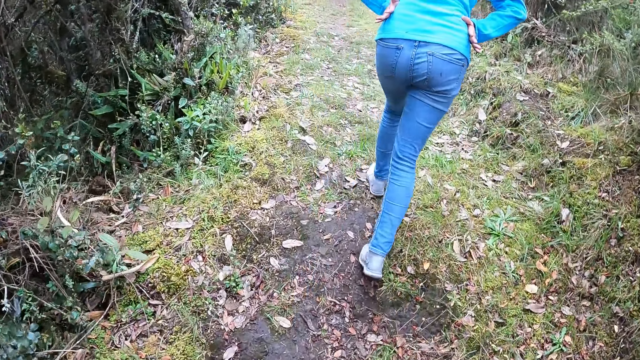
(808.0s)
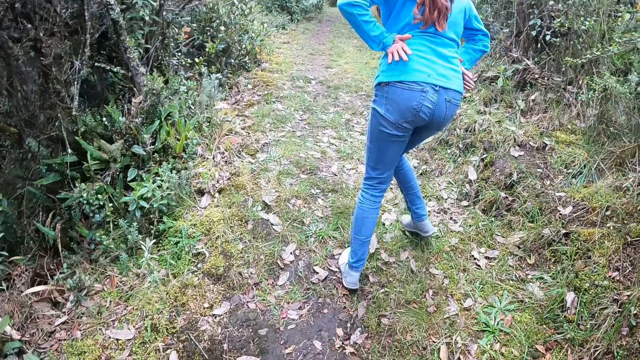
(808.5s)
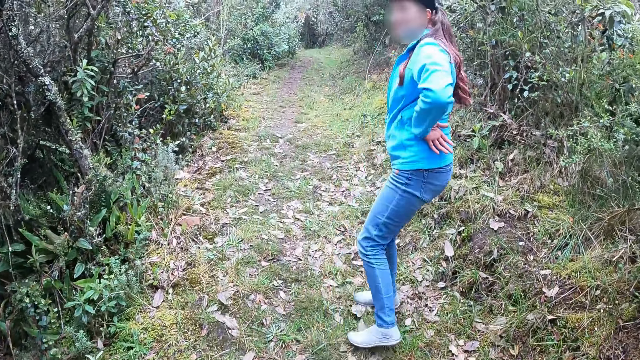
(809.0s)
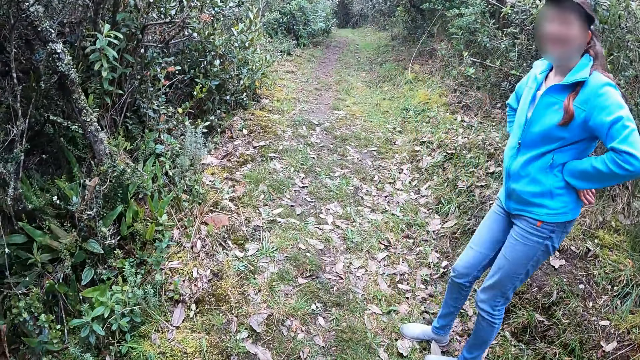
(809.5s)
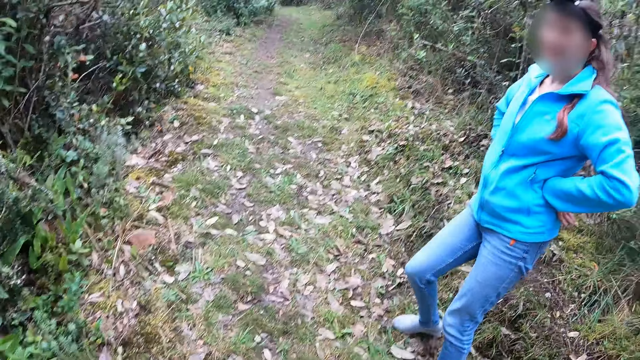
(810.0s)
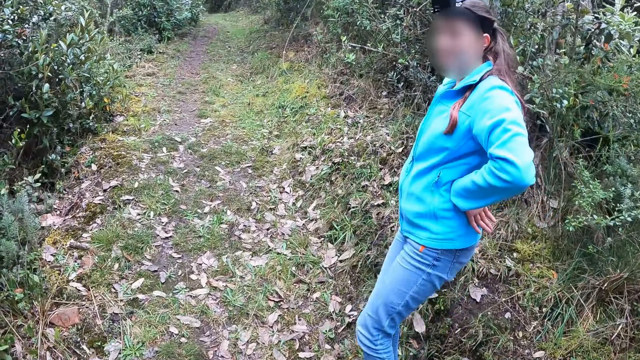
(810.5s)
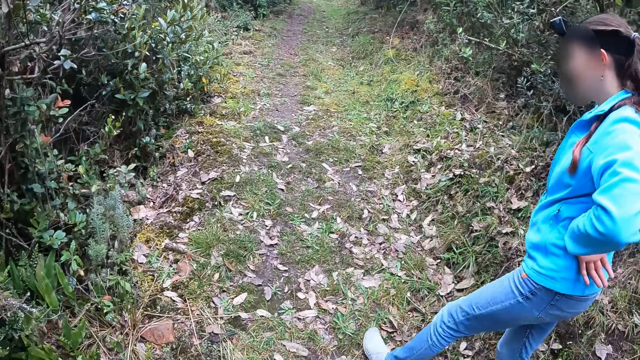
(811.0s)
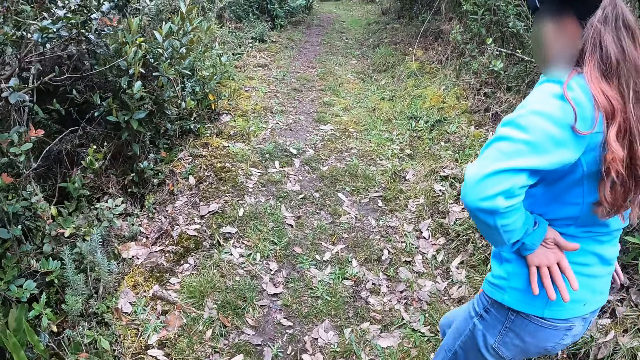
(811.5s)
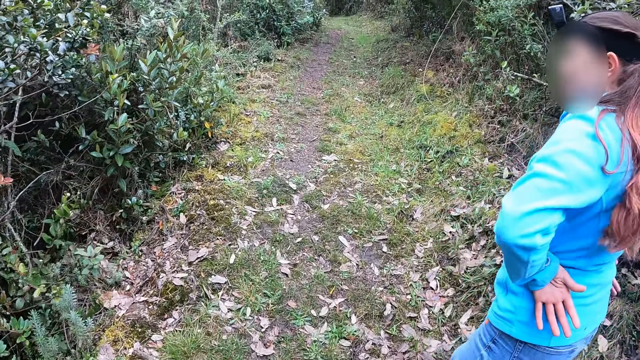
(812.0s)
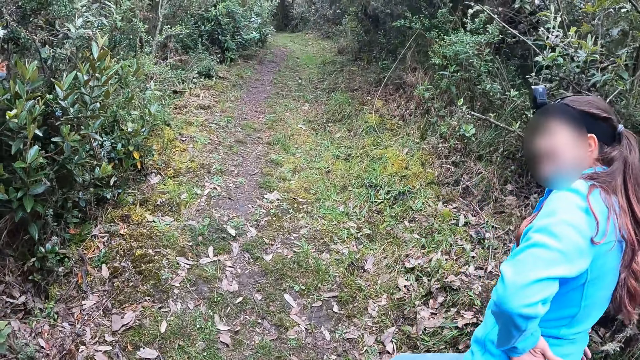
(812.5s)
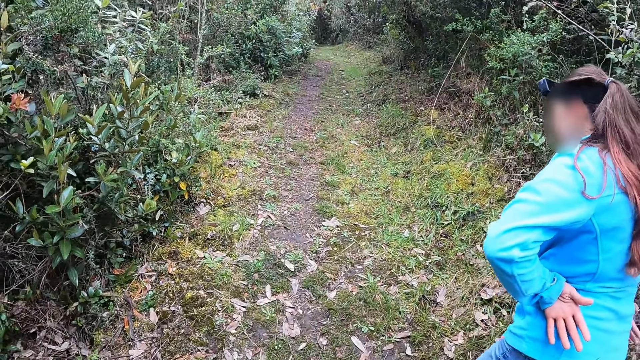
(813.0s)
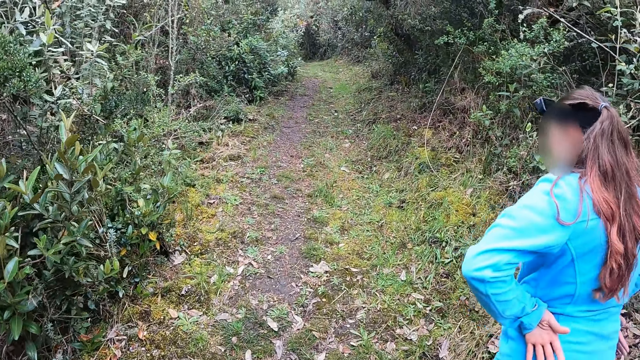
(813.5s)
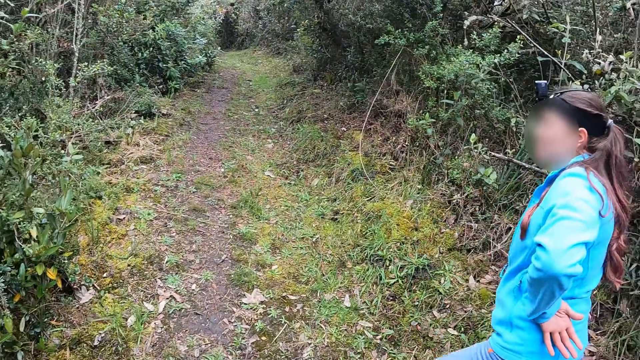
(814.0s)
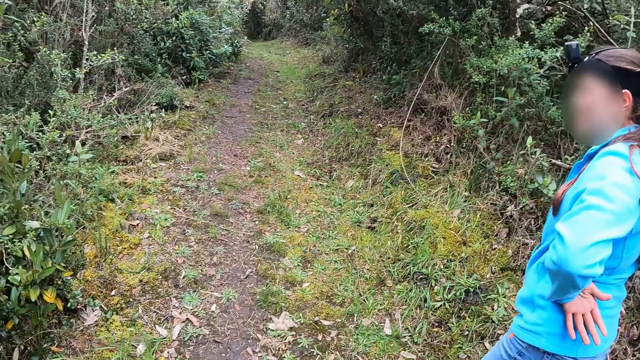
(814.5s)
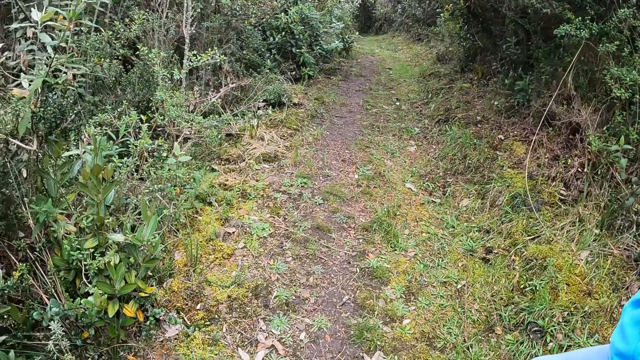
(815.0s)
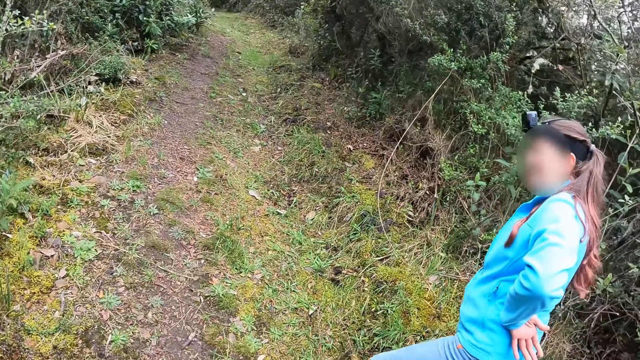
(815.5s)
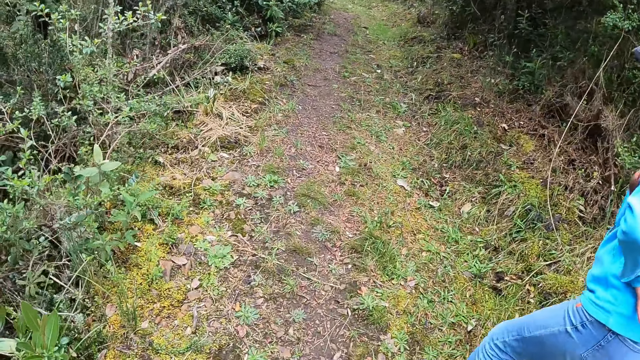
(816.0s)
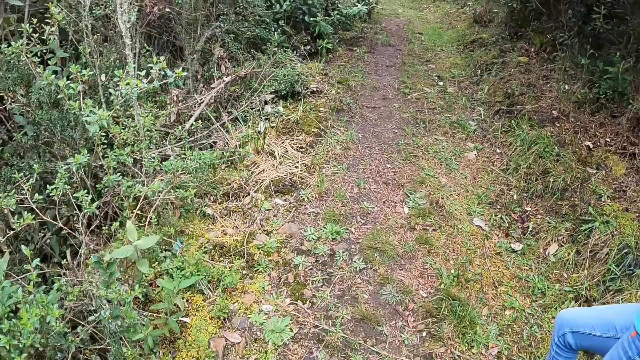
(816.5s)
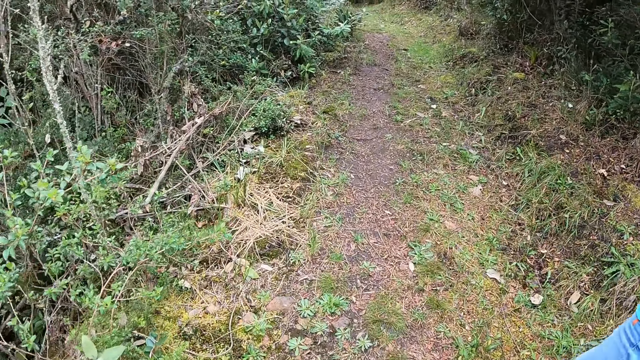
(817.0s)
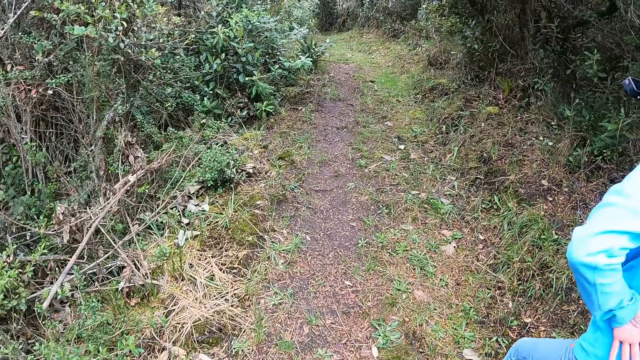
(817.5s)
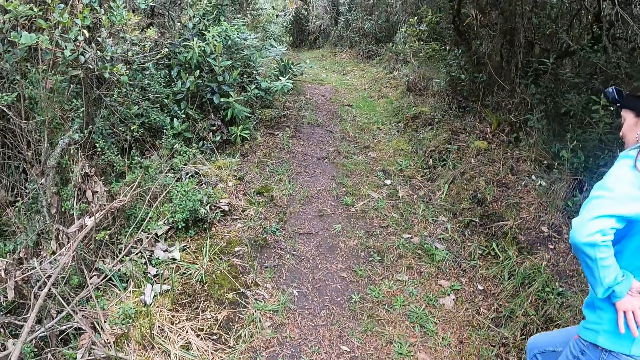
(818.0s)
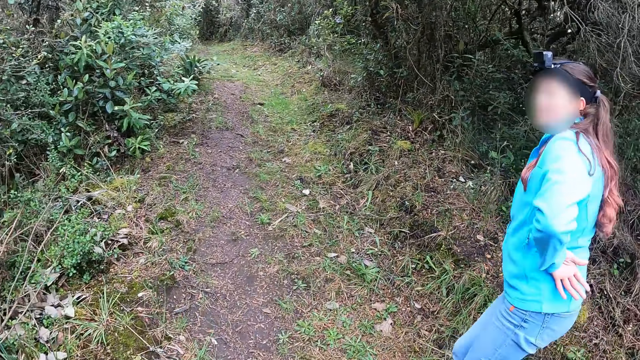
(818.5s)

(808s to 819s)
The woman converses at the camera wearer.

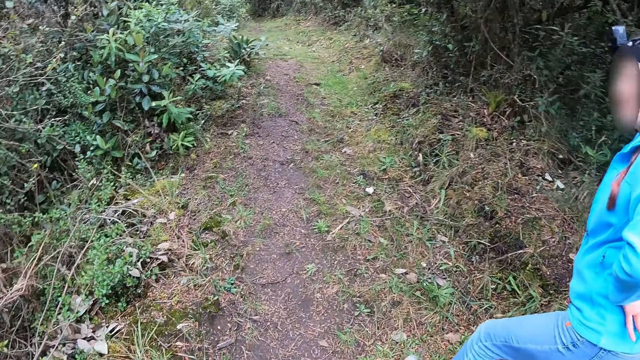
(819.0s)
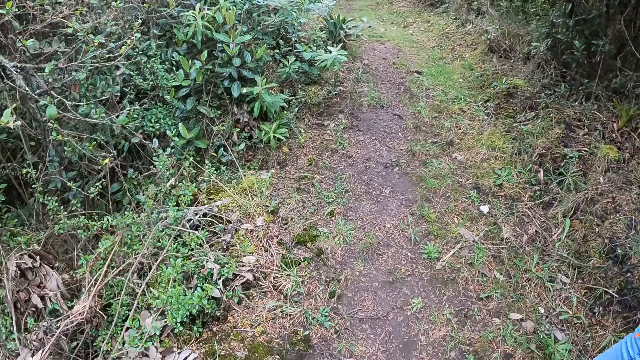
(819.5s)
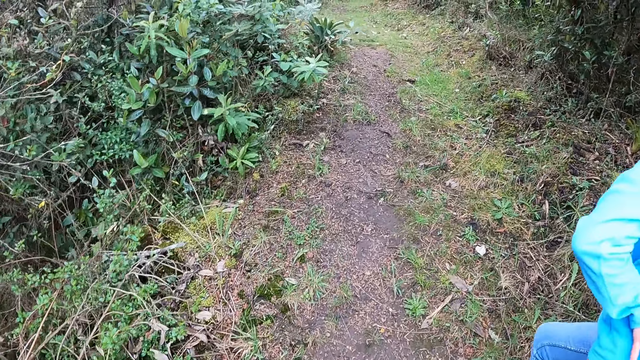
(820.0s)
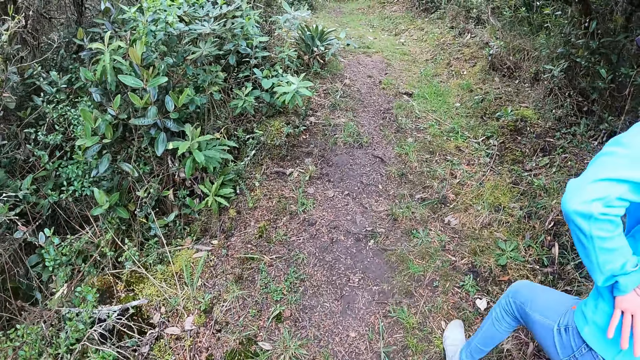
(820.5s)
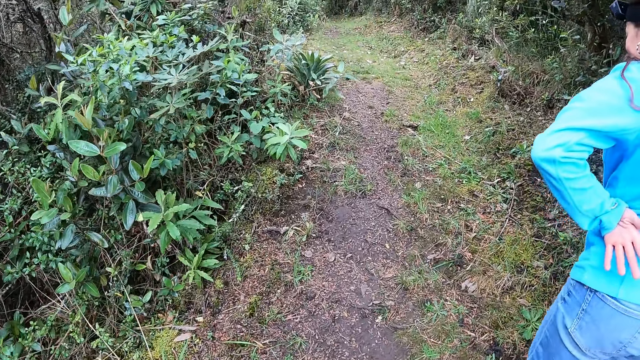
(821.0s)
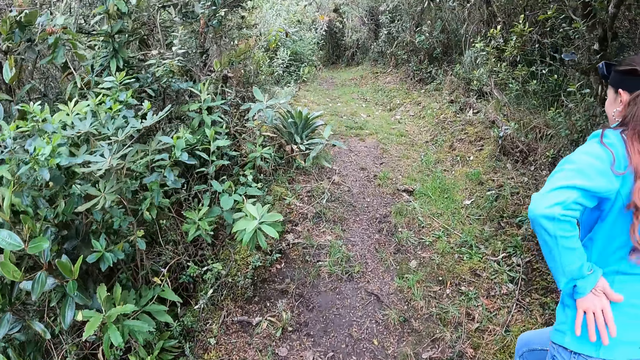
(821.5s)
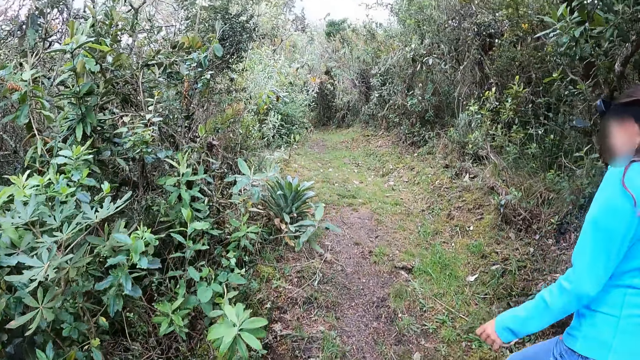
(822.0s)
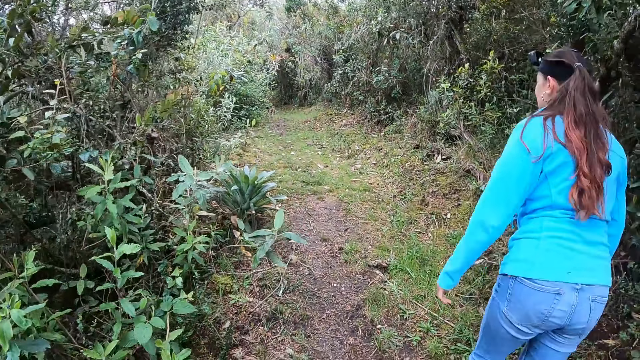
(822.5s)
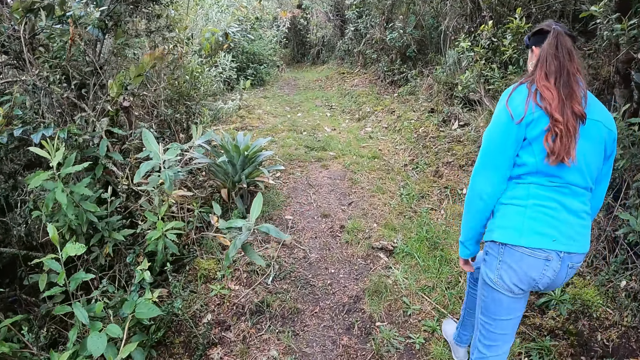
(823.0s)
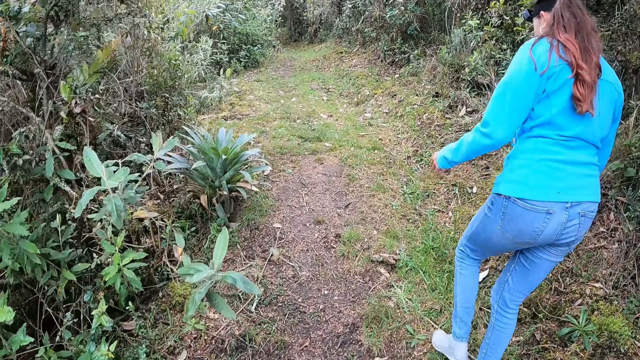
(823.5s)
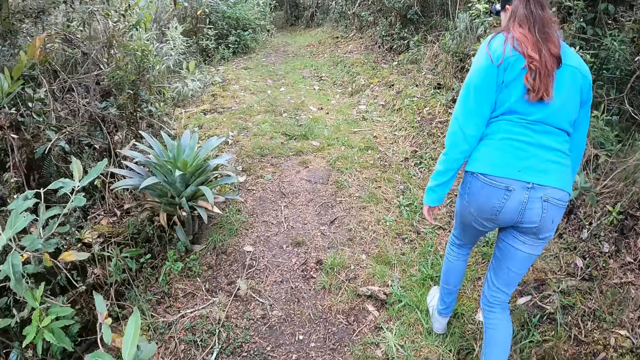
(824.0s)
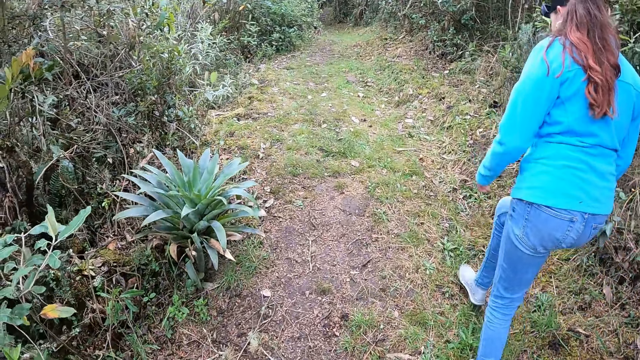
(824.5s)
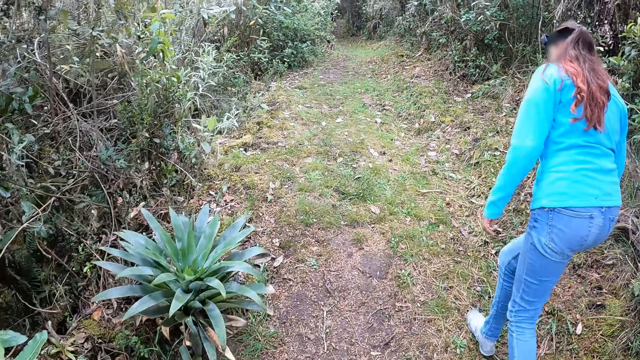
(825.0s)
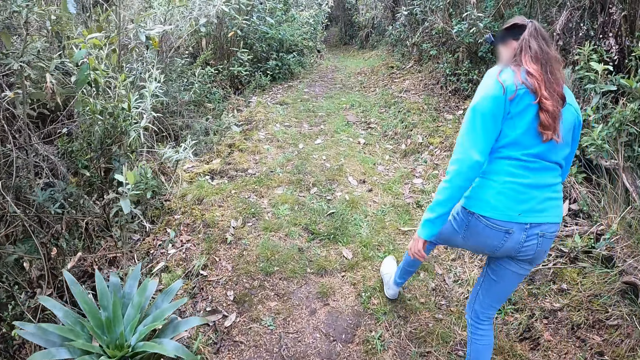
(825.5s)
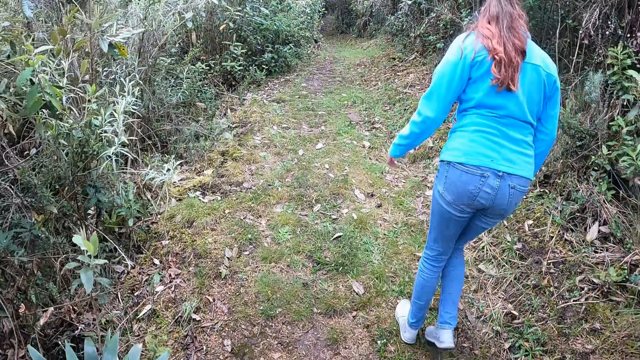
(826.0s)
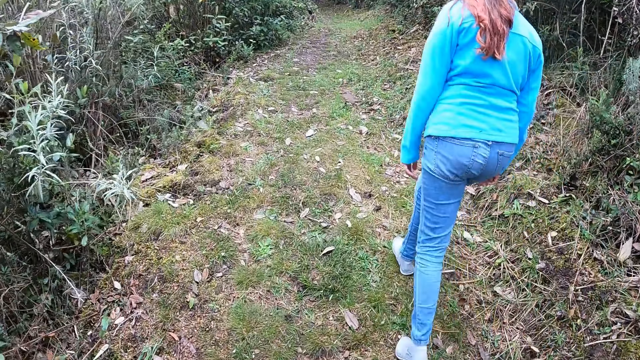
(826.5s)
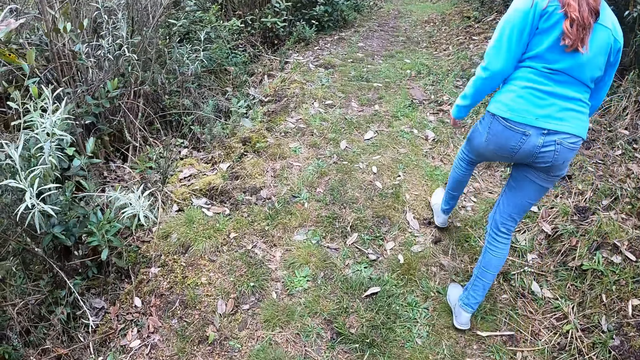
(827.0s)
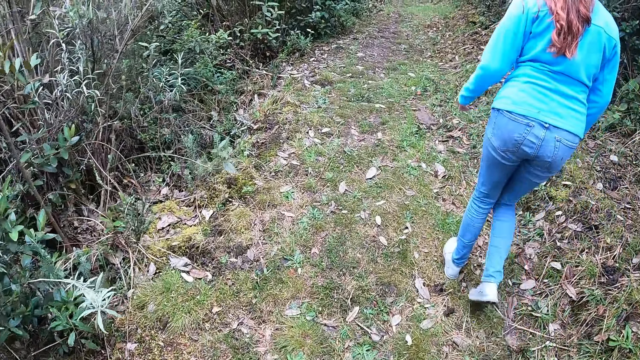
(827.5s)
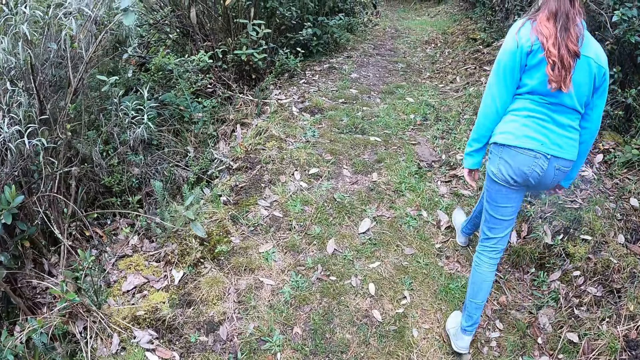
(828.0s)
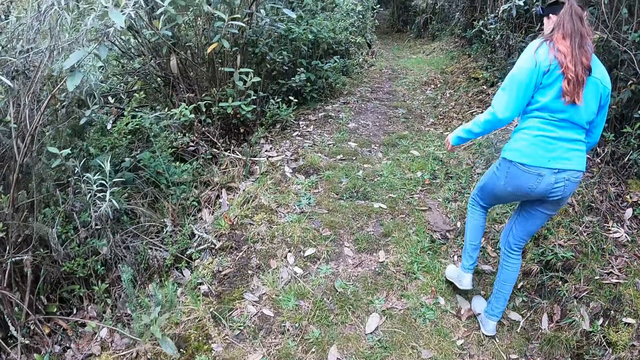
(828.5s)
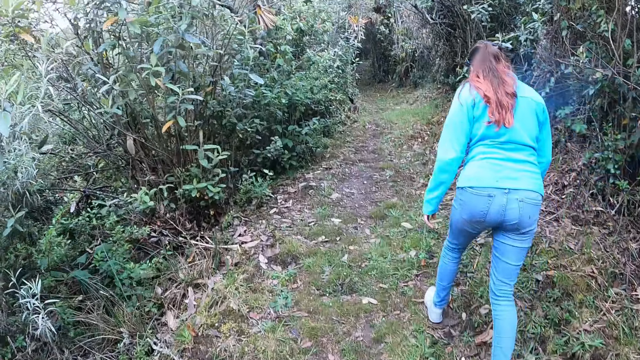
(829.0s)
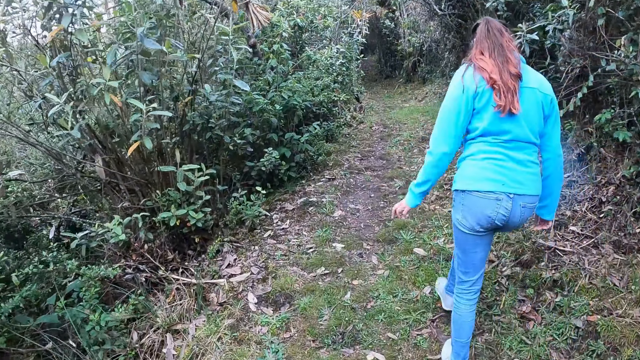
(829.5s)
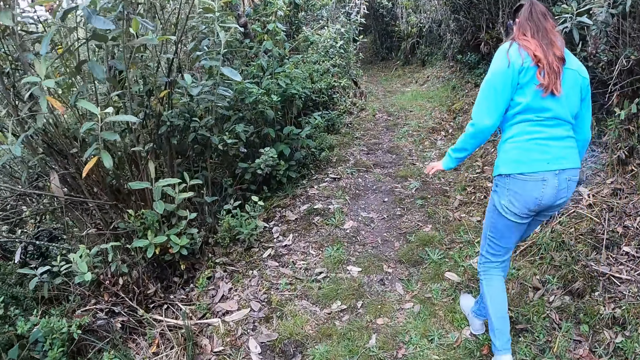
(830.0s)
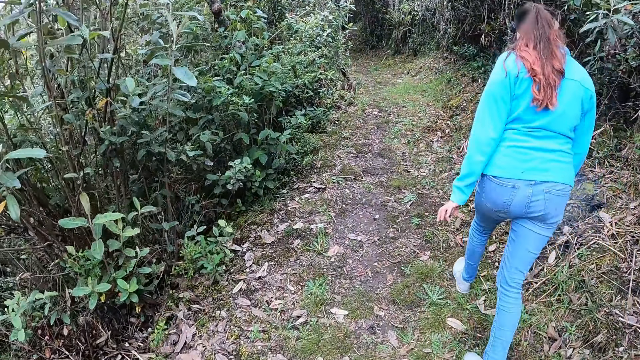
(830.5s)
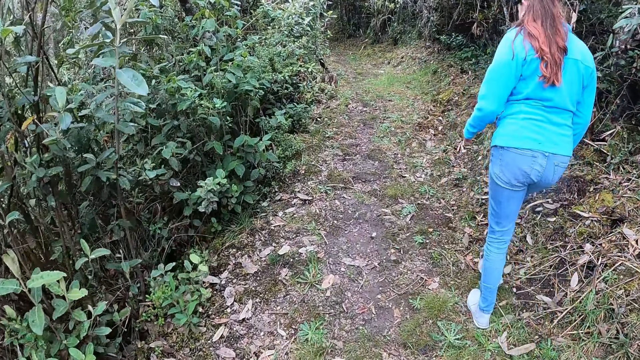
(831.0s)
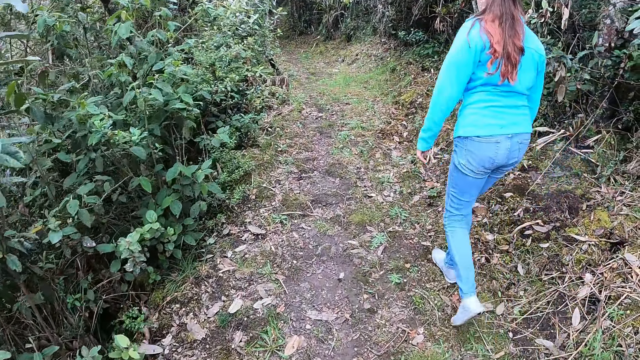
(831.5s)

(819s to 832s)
The woman lowers her hands. The camera wearer walks uphill.
